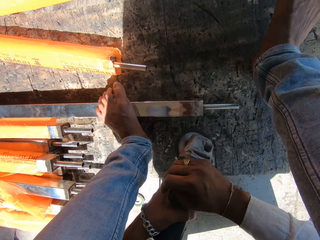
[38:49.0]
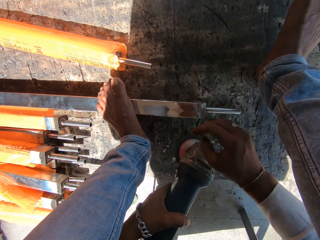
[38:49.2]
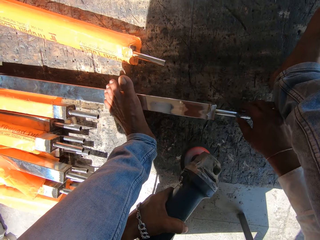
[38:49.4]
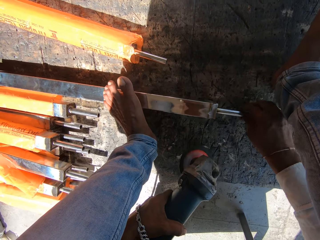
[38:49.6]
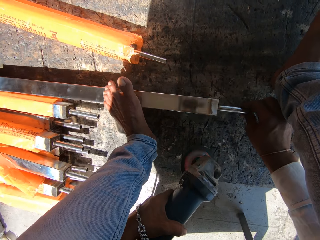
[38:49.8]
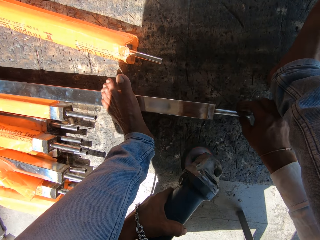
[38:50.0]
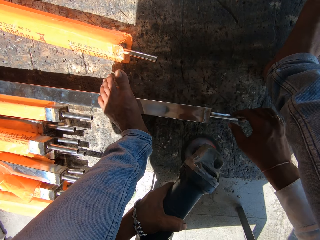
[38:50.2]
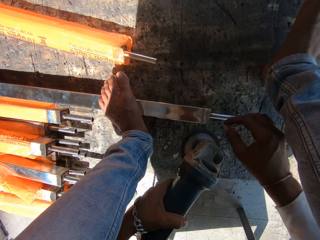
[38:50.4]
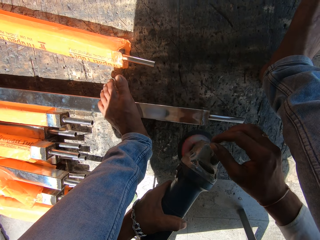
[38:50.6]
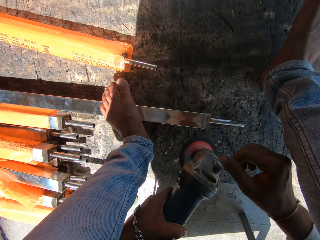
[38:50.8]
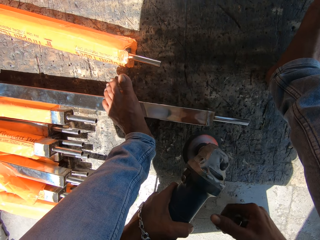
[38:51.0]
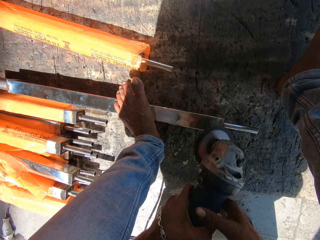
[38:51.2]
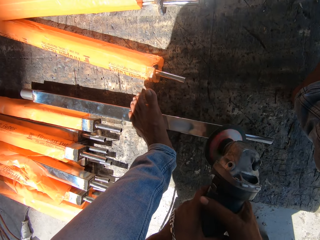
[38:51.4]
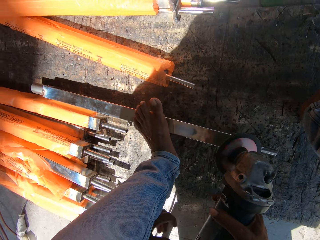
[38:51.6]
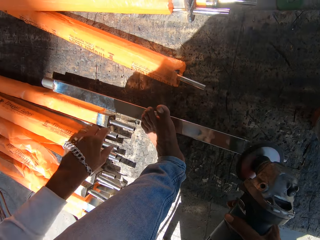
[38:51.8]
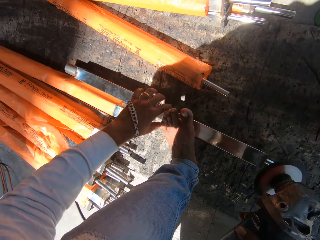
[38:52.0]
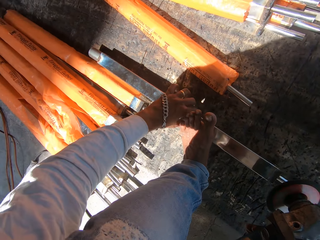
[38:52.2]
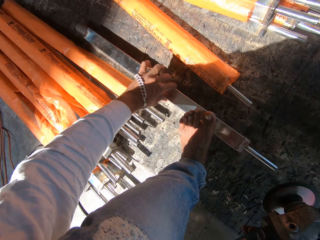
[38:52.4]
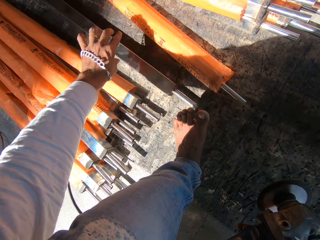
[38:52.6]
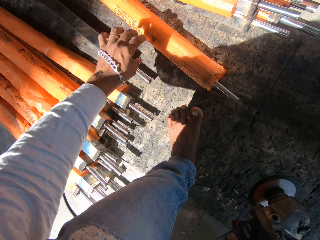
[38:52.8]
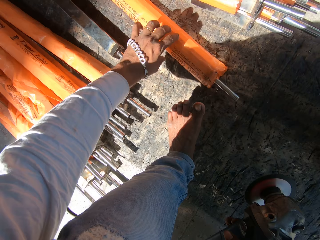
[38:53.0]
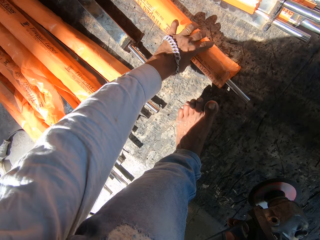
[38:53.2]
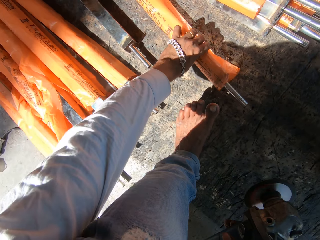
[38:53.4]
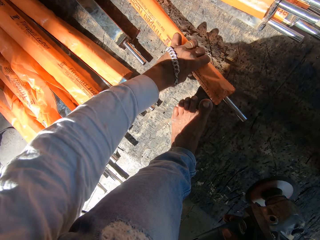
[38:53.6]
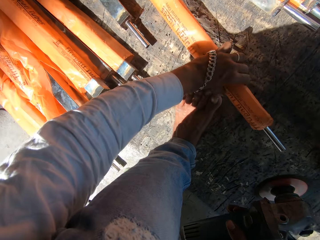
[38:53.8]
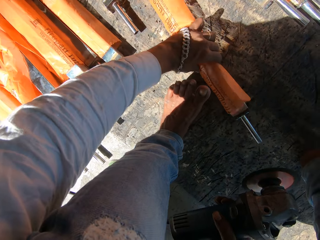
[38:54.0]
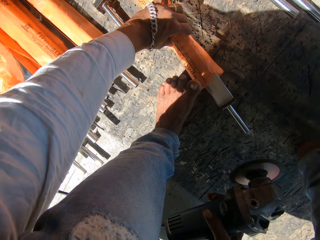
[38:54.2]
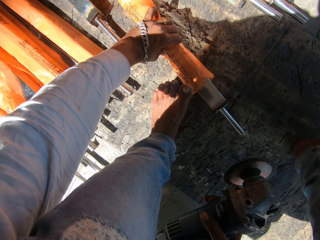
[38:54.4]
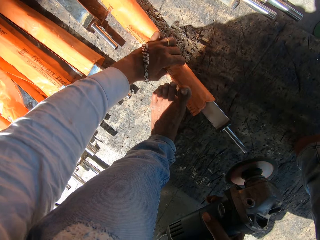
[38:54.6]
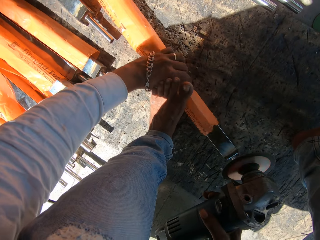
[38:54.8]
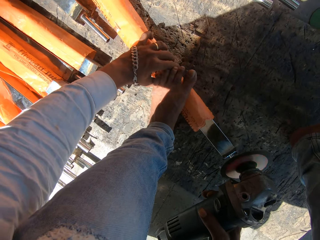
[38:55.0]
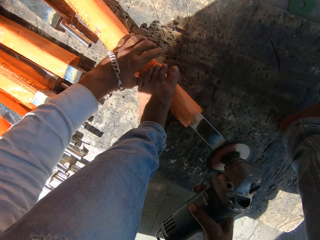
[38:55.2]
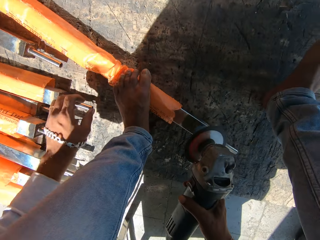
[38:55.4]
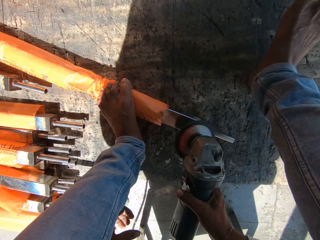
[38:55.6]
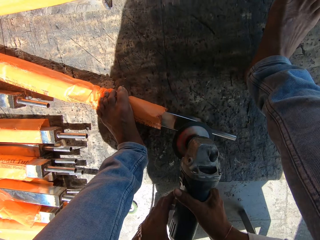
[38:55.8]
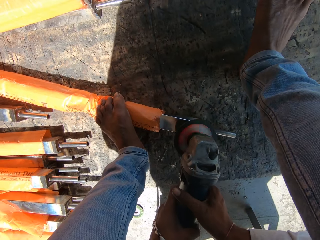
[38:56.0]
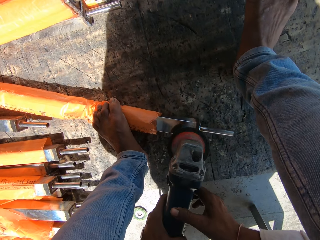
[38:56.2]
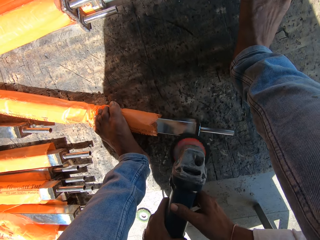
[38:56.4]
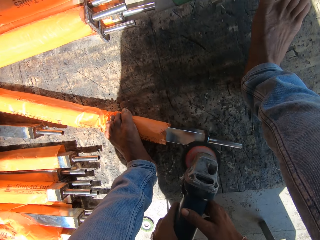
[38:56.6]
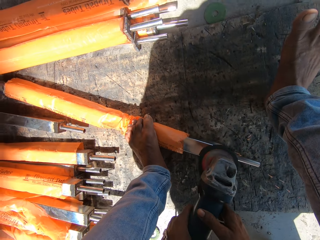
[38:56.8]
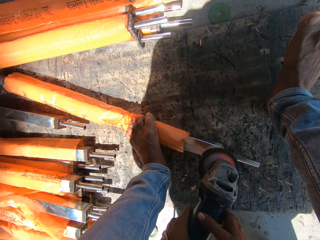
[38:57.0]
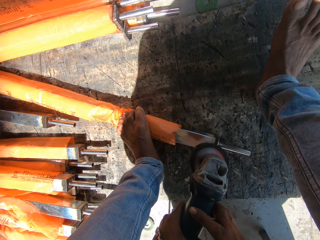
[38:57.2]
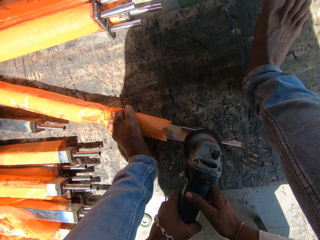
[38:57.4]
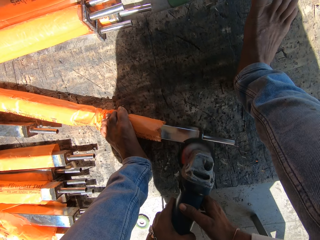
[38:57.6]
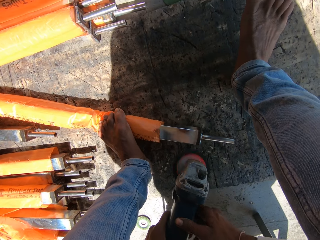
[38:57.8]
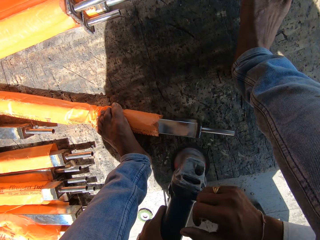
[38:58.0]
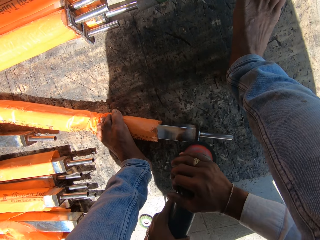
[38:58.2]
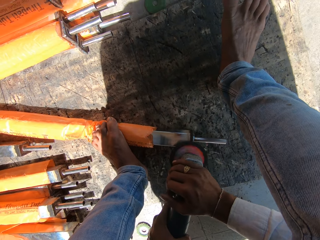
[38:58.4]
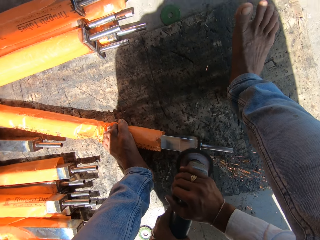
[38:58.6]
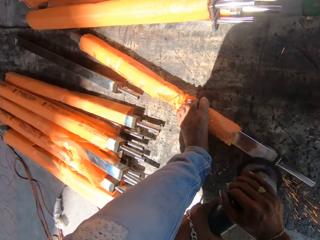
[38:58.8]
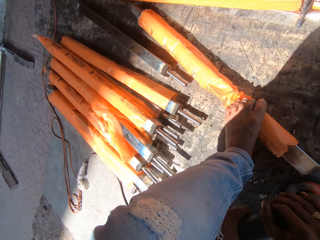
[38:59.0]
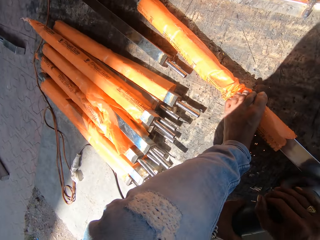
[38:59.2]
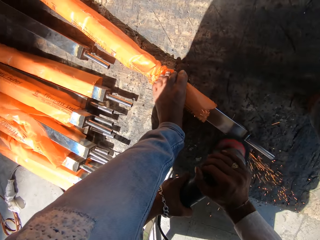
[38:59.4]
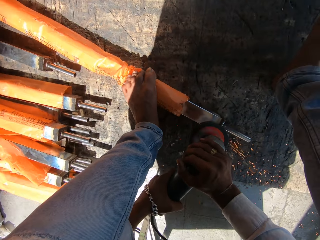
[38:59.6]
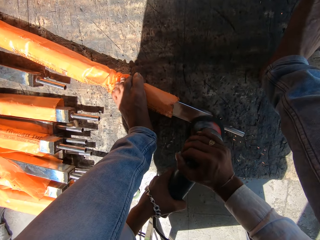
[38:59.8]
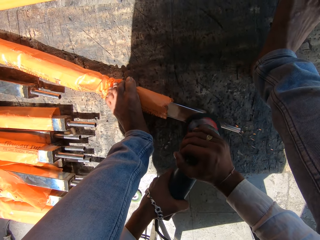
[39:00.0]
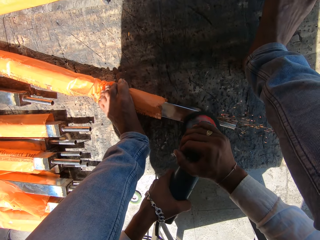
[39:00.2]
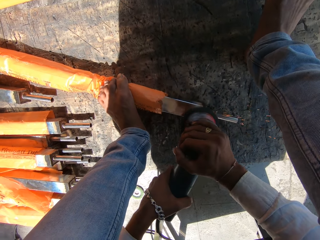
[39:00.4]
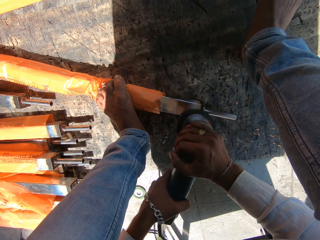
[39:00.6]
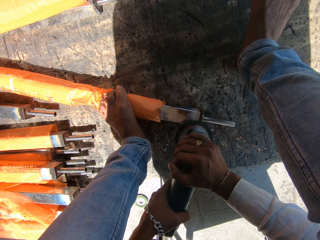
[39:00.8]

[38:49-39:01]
The camera wearer turns the metal baluster on the floor with his right hand. He passes the angle grinder from his left hand to his right hand. He turns the metal baluster on the floor with his left hand. He puts the metal aside. He pulls a metal baluster under his left foot with his left hand. He picks up a metal. He places his left foot on the metal baluster. He sands the metal baluster on the floor with the angle grinder in both hands. He holds the angle grinder on the metal baluster with both hands. He welds the metal.

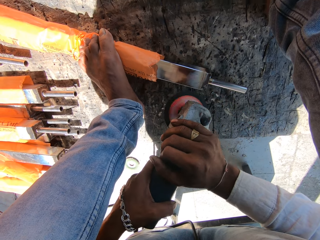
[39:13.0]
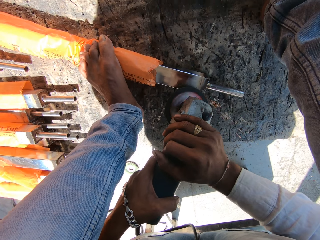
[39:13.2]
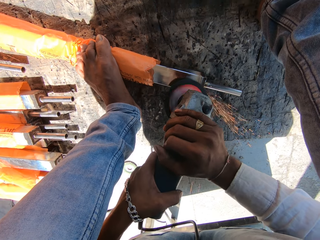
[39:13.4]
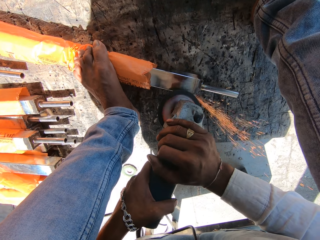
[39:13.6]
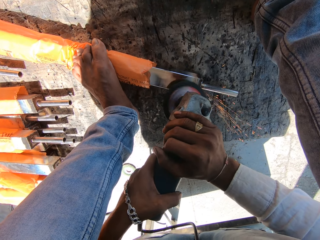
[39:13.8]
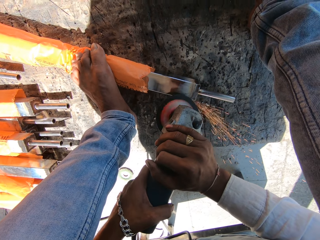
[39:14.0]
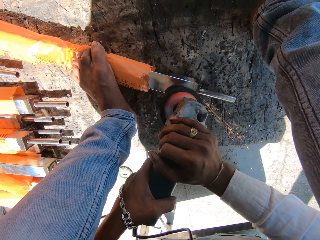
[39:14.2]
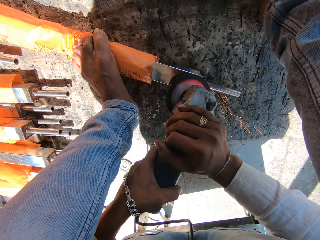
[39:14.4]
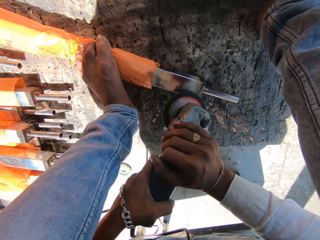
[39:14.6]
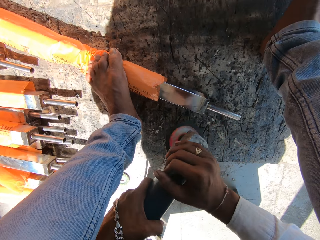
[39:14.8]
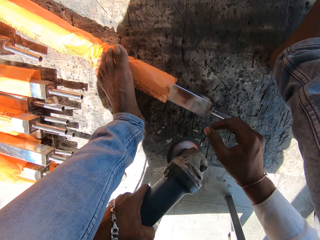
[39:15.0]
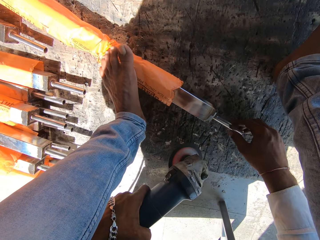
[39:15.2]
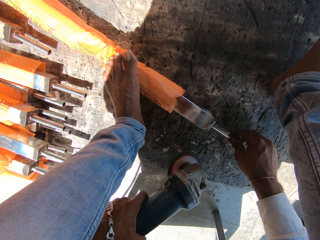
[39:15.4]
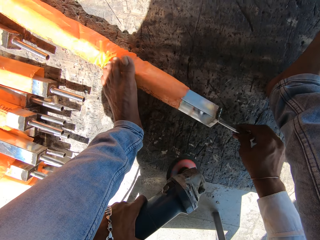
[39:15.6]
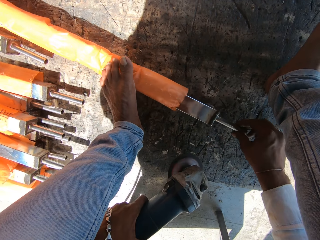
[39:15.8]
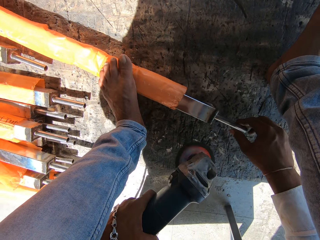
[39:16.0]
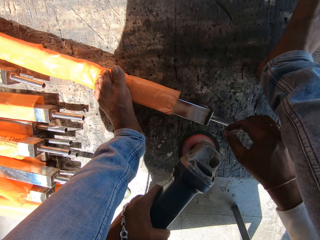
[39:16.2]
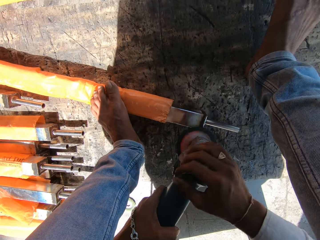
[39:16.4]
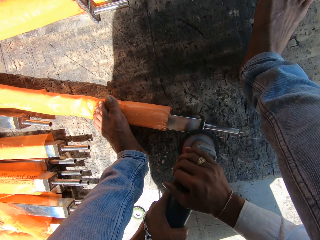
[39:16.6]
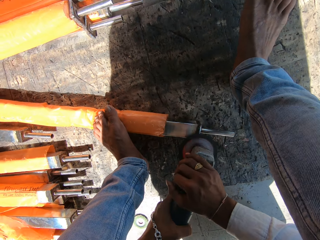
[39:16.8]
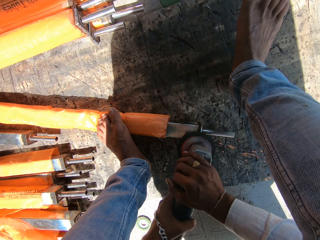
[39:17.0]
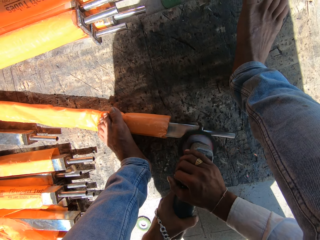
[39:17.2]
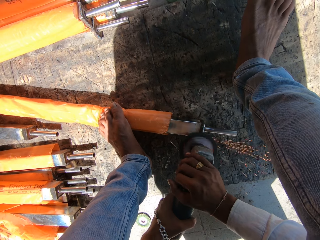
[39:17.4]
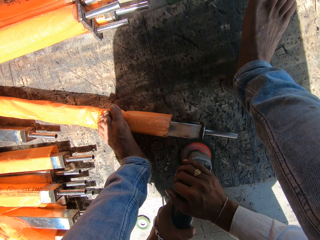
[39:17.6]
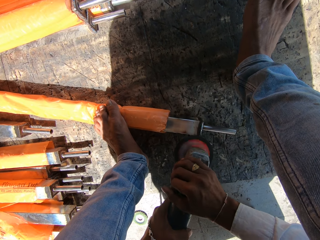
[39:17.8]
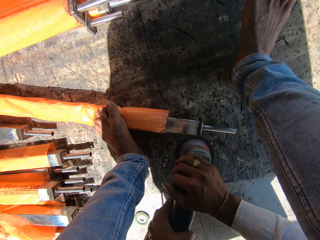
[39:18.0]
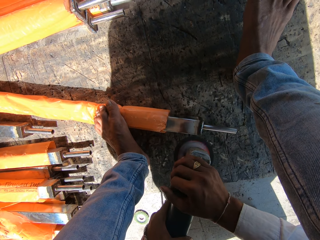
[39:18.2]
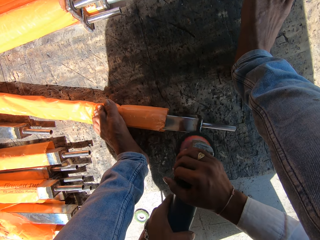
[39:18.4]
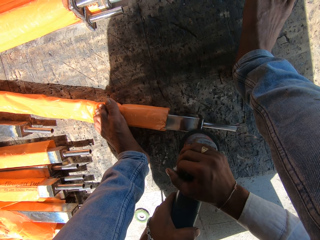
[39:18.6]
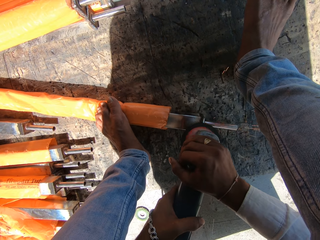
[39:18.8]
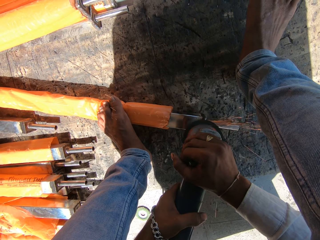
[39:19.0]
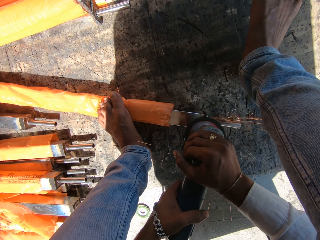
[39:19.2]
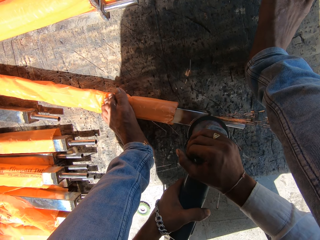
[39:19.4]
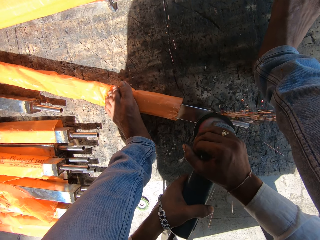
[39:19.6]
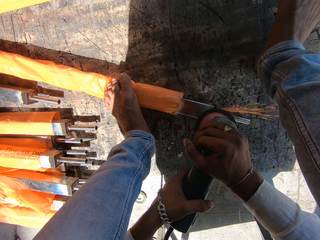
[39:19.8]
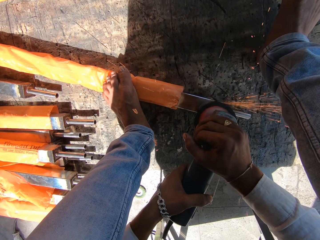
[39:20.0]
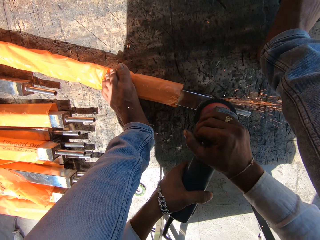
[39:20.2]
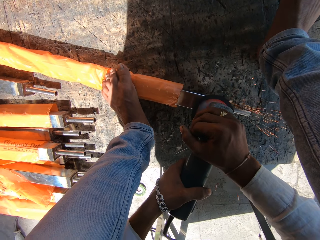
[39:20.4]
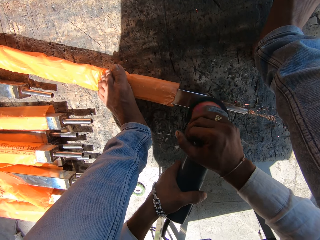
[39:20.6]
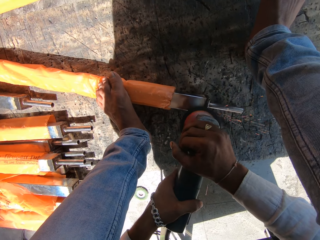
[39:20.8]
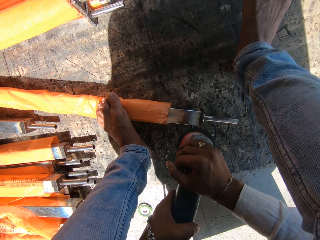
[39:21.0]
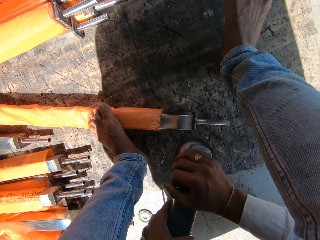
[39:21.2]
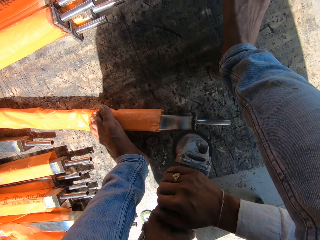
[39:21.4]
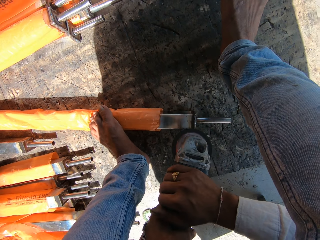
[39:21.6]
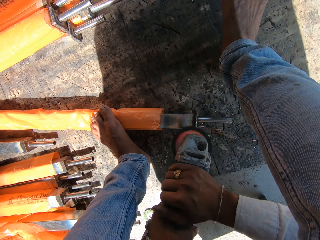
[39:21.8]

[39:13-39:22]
The camera wearer holds the angle grinder with his left hand. He turns the metal baluster on the floor with his right hand. He sands the metal baluster on the floor with the angle grinder in both hands. He welds a metal.
